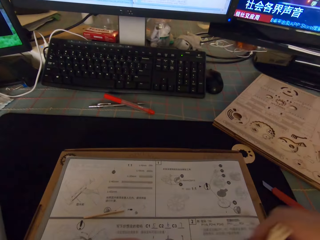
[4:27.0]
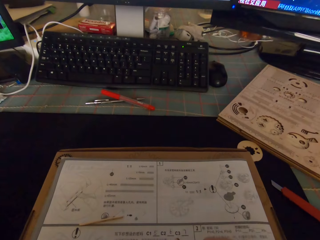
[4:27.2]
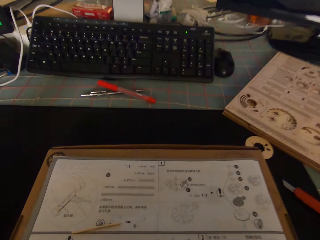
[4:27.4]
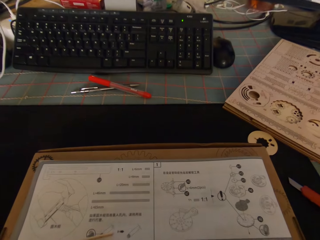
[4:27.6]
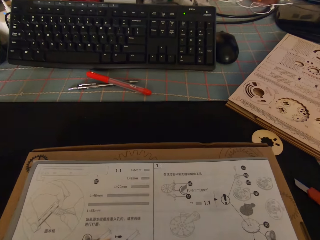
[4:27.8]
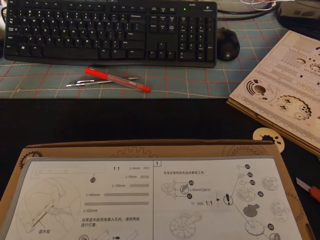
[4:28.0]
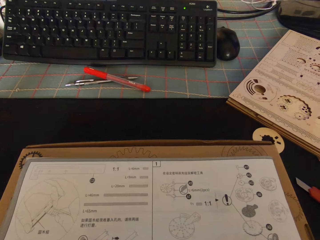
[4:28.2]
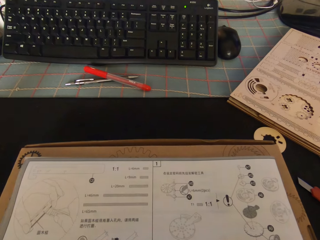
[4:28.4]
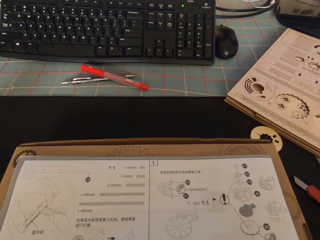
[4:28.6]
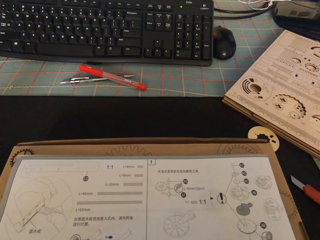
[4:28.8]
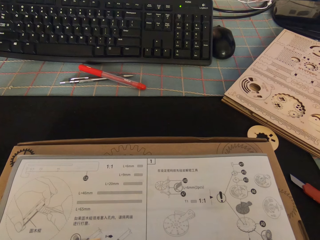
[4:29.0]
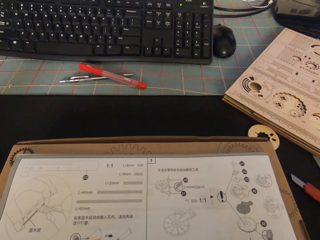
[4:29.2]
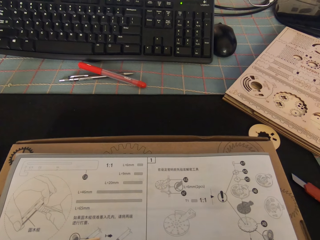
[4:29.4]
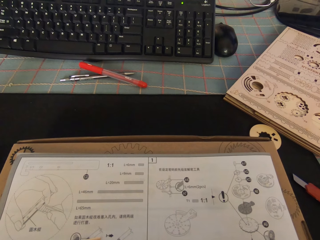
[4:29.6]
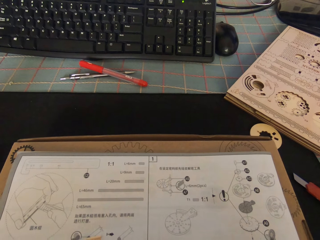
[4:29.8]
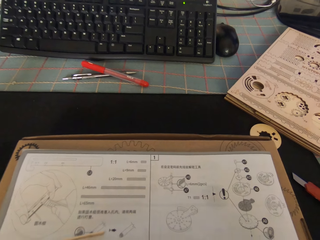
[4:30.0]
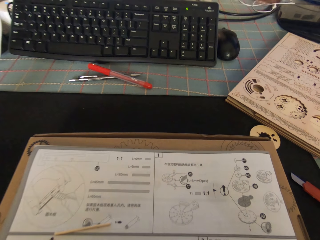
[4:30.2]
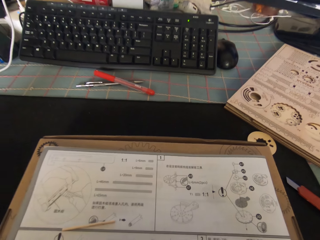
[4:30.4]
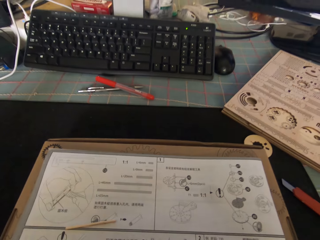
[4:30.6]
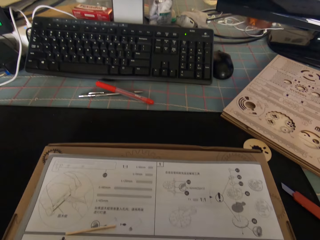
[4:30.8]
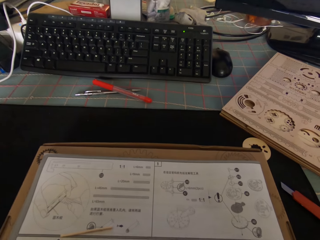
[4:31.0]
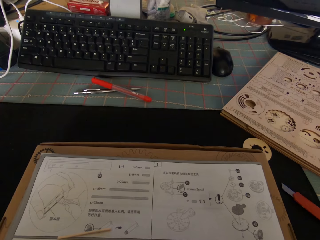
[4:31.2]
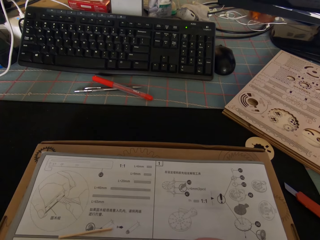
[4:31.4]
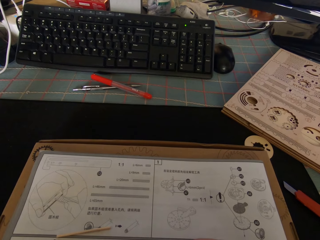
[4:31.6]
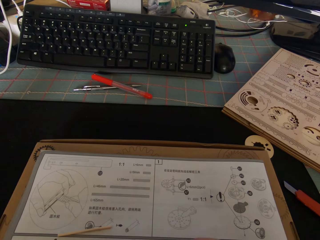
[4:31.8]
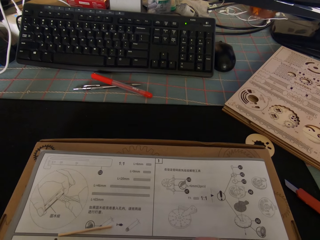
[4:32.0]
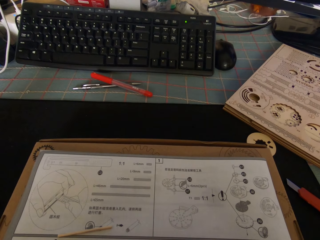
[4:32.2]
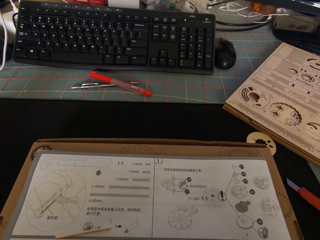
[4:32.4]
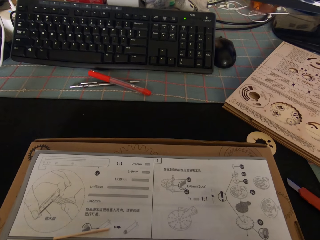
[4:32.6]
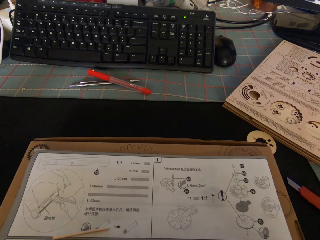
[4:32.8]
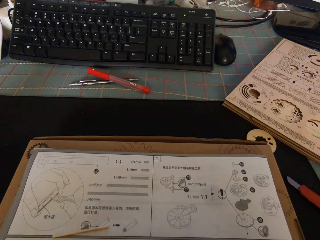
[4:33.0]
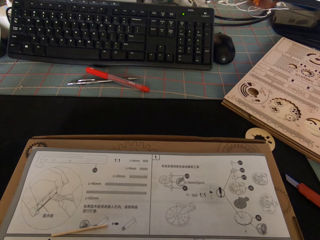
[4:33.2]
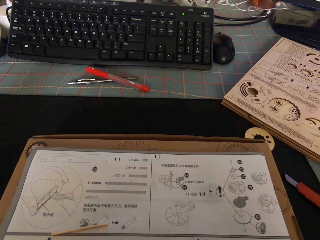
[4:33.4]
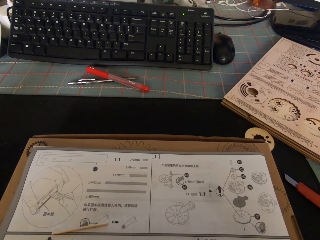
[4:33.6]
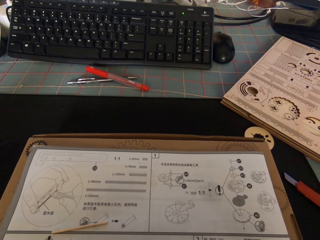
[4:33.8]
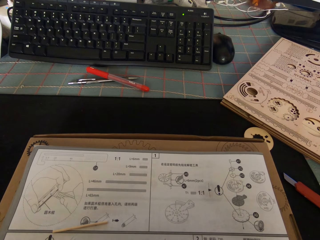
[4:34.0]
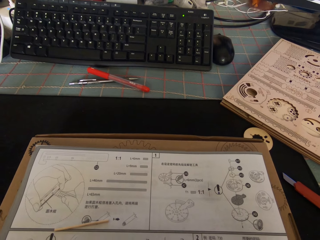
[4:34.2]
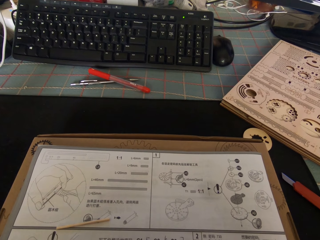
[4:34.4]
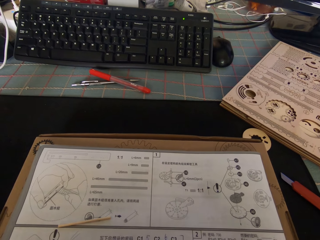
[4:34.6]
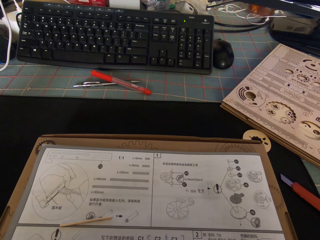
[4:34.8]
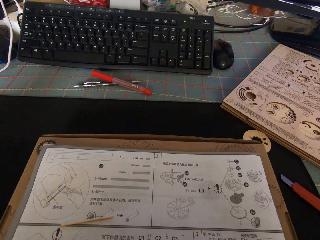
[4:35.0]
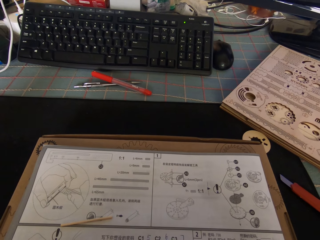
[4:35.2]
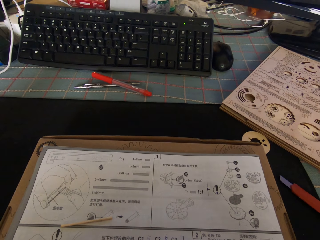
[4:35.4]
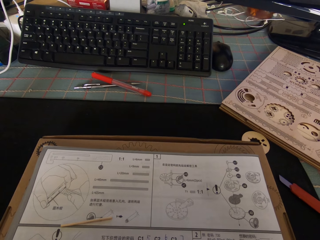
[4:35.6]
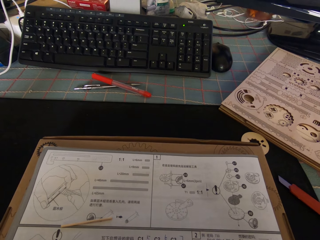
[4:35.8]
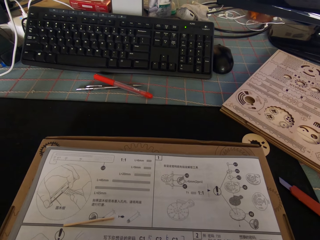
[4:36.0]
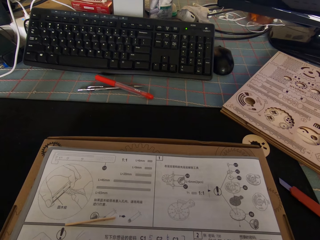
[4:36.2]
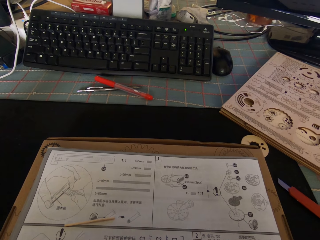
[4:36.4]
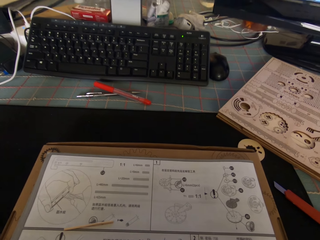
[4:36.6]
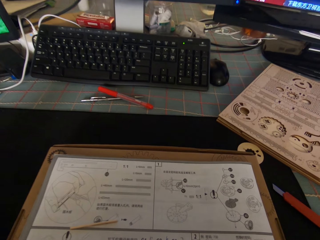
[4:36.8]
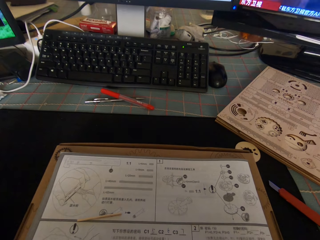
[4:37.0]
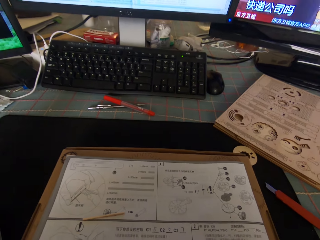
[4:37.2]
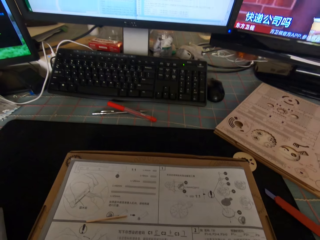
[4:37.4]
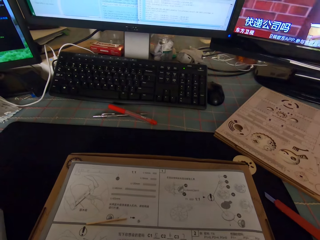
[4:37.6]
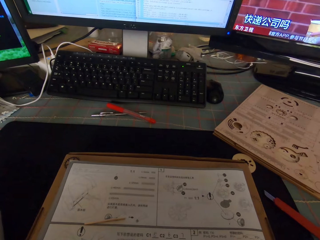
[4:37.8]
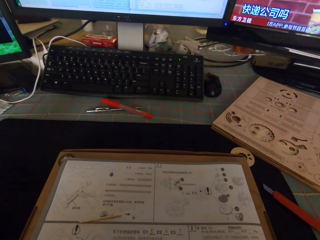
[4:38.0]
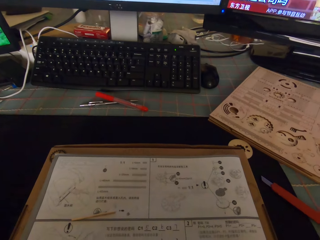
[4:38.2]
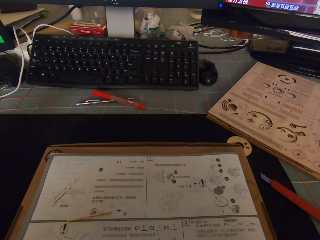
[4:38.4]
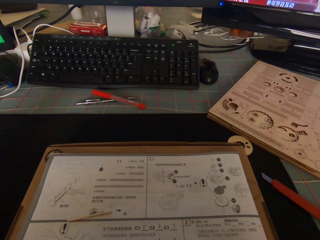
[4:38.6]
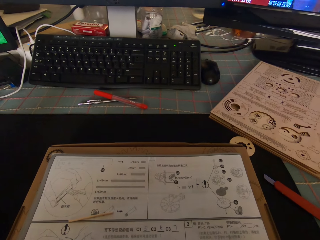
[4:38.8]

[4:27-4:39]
The camera wearer collects something. They look at the paper. They do something.

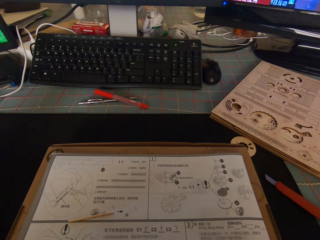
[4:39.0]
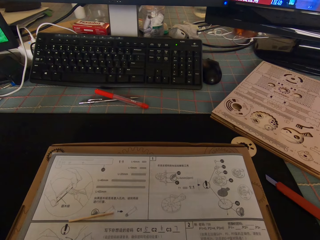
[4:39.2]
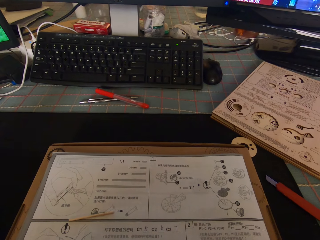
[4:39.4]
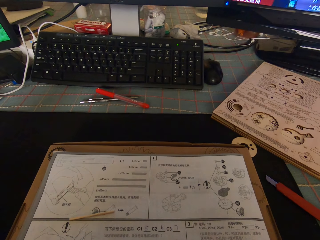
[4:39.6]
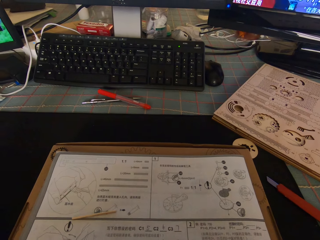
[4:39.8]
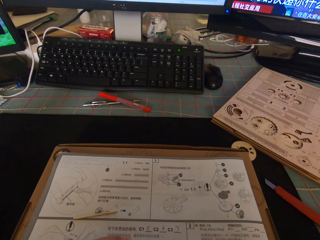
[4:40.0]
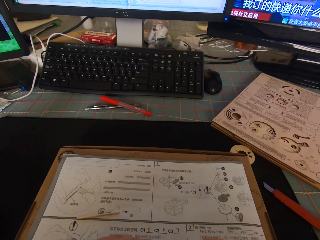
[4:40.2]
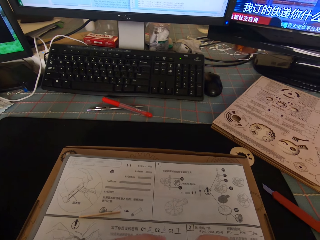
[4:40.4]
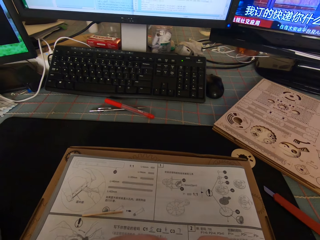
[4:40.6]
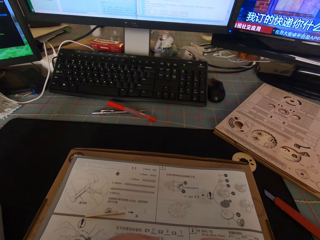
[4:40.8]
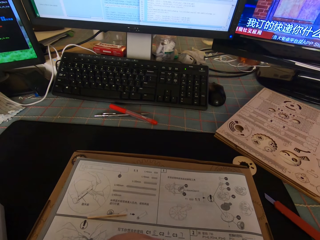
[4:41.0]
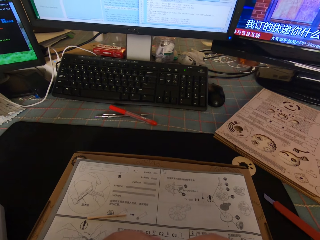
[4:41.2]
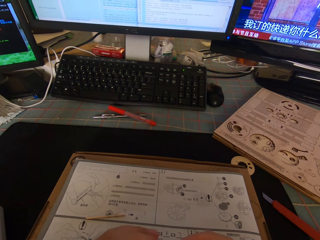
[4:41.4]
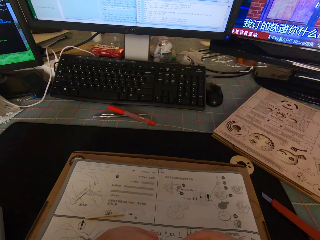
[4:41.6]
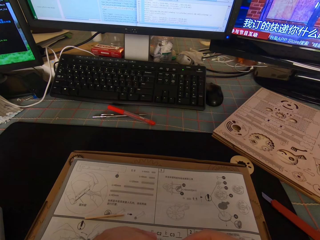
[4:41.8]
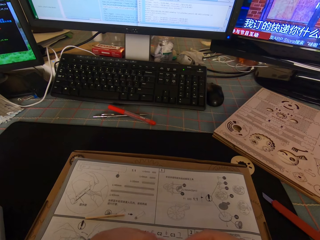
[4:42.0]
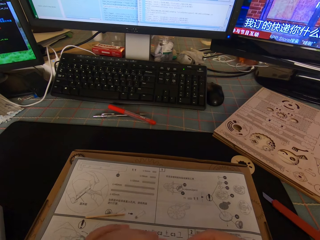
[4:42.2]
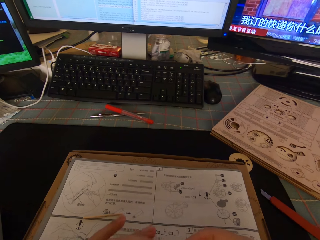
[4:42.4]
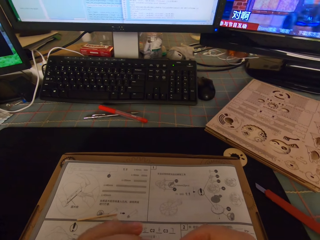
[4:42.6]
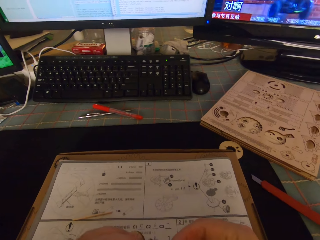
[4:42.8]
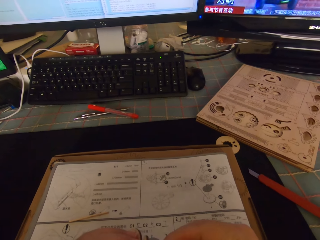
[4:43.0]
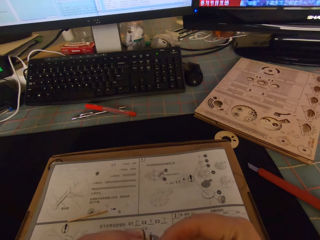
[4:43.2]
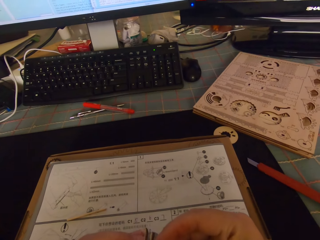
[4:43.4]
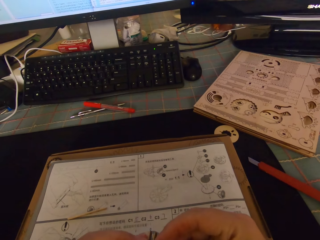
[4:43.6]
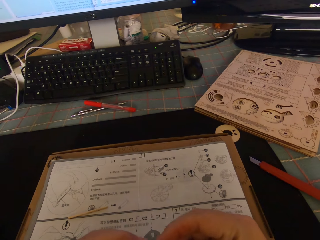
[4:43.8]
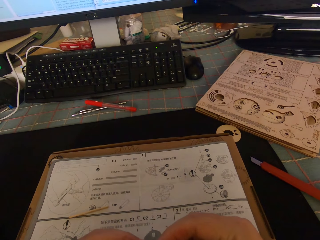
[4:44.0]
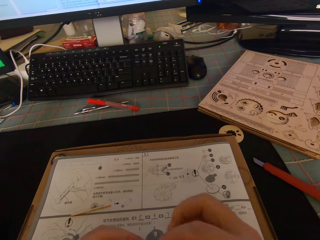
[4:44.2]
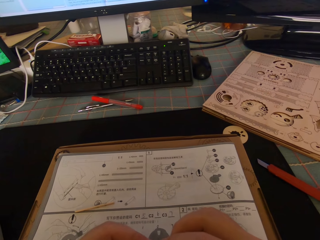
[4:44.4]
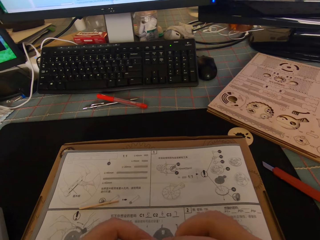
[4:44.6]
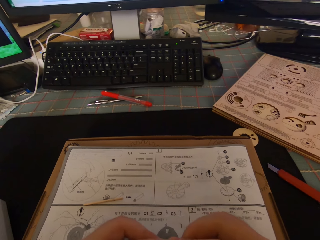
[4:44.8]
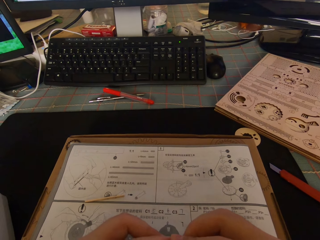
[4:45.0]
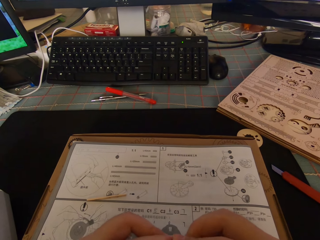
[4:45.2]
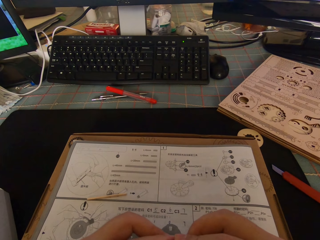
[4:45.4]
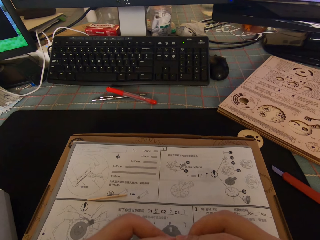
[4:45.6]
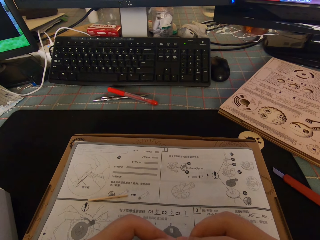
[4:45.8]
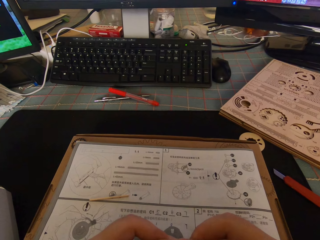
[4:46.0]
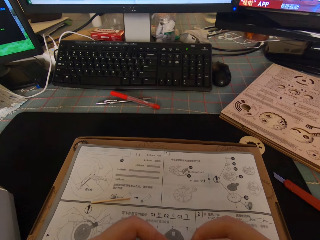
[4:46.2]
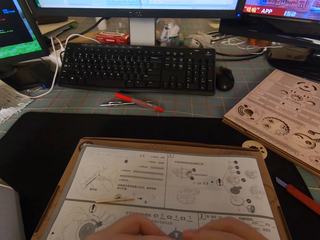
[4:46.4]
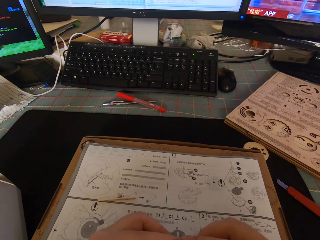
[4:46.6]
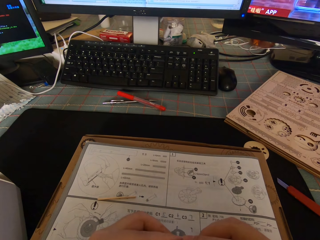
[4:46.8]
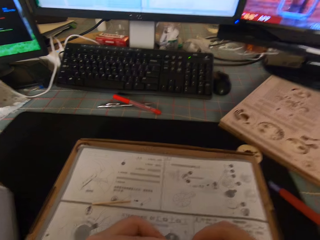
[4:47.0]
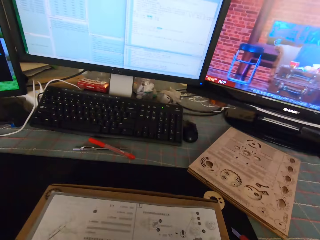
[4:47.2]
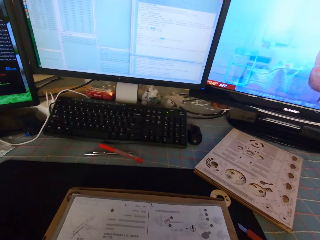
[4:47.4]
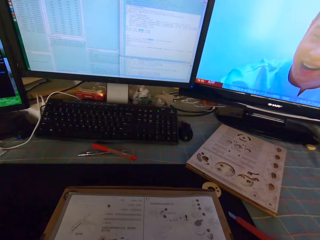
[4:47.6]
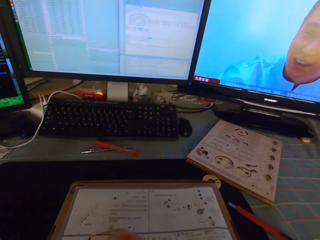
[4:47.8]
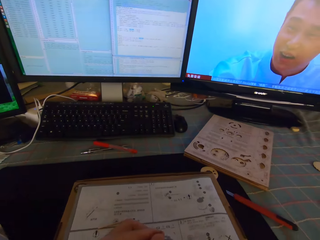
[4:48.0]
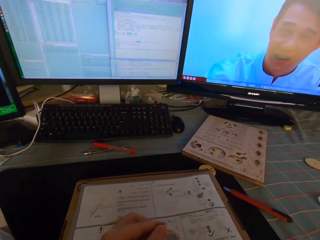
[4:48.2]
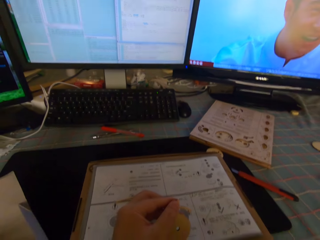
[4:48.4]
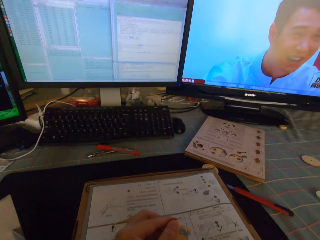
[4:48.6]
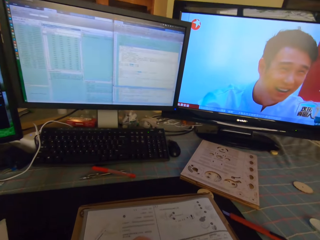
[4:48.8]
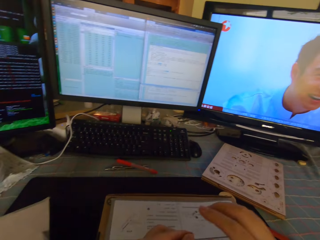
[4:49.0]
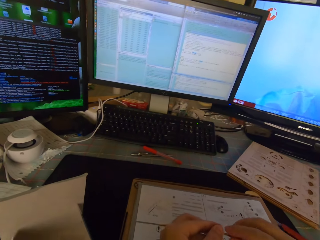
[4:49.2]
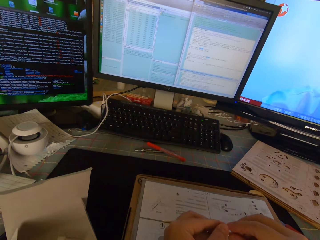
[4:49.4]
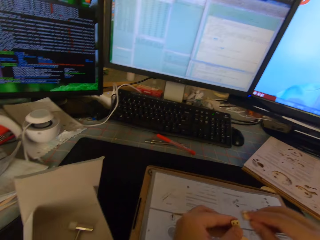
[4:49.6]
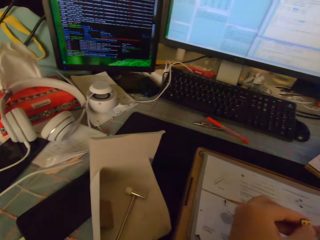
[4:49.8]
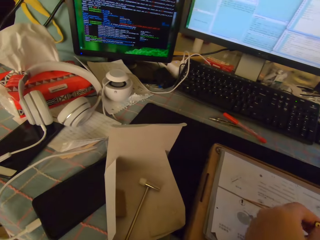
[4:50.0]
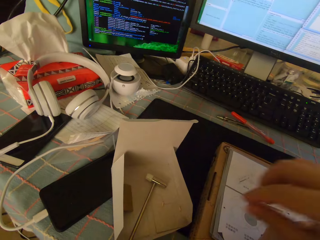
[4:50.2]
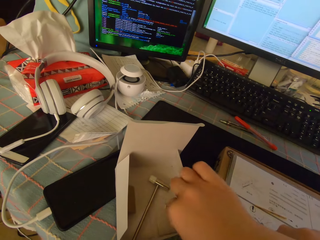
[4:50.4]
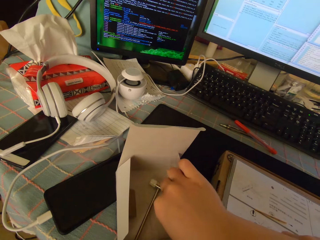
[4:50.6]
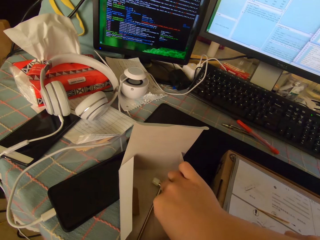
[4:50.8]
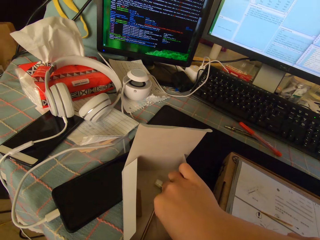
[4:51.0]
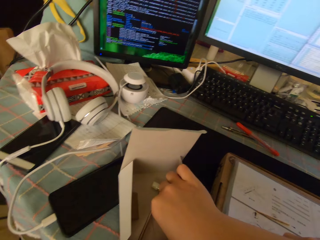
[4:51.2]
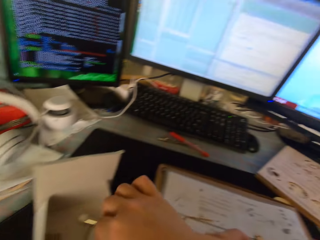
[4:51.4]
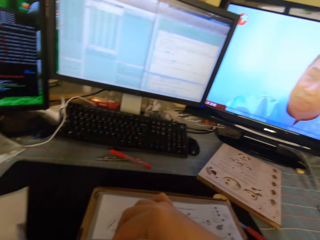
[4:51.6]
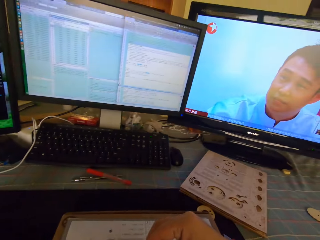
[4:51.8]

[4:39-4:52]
The camera wearer touches something. They separate two pieces of wood. They pick up a screw from a white carton.
